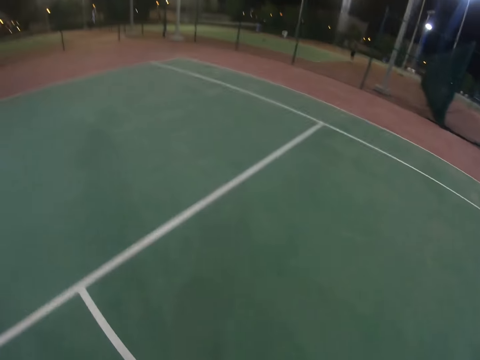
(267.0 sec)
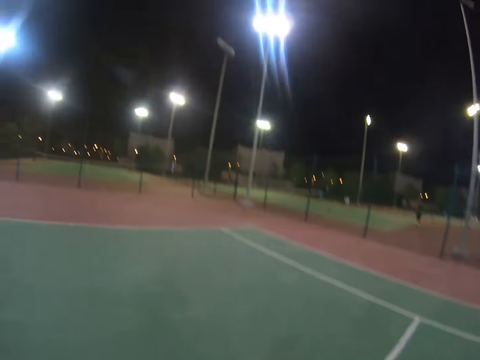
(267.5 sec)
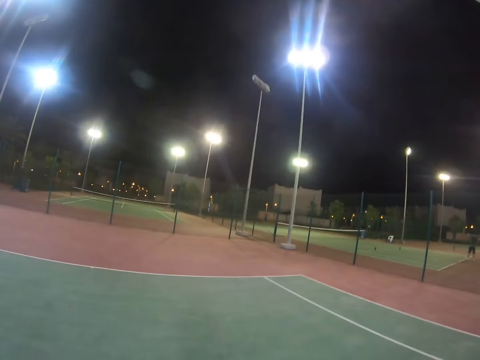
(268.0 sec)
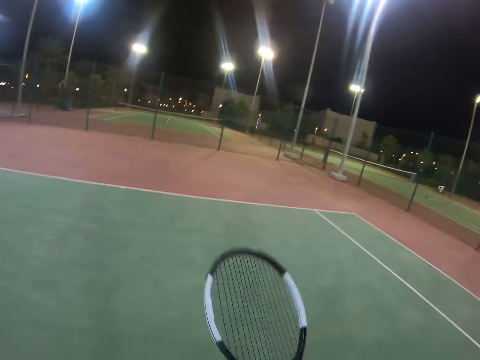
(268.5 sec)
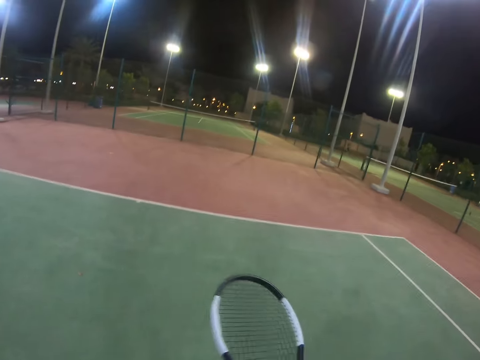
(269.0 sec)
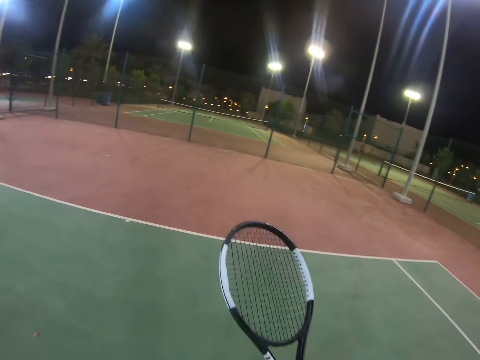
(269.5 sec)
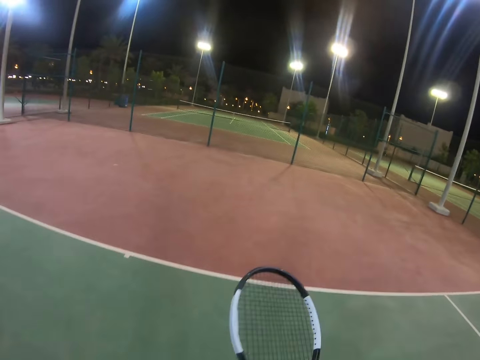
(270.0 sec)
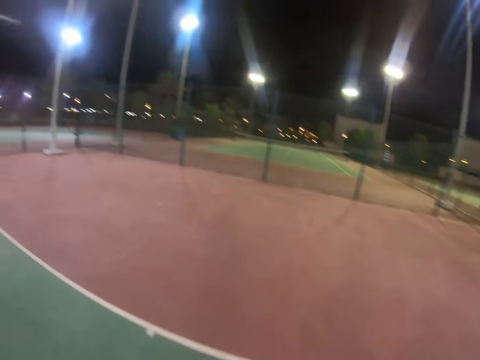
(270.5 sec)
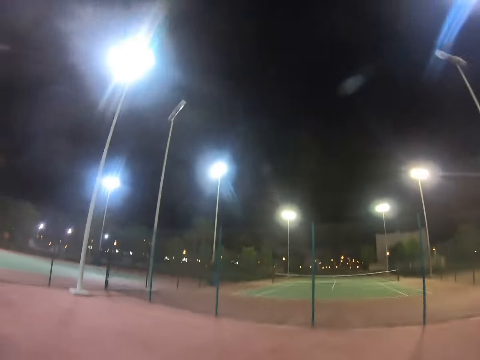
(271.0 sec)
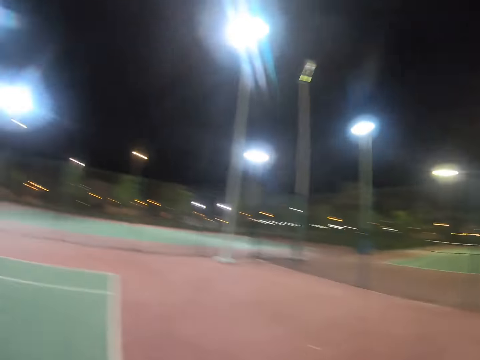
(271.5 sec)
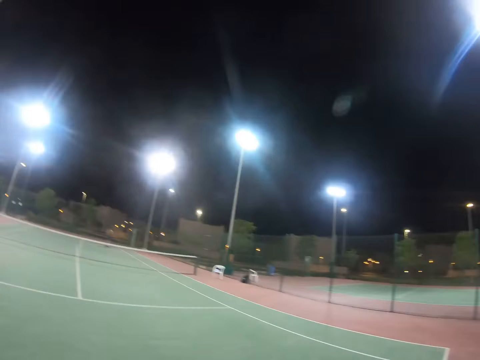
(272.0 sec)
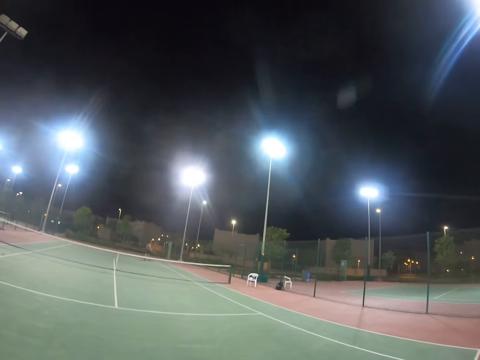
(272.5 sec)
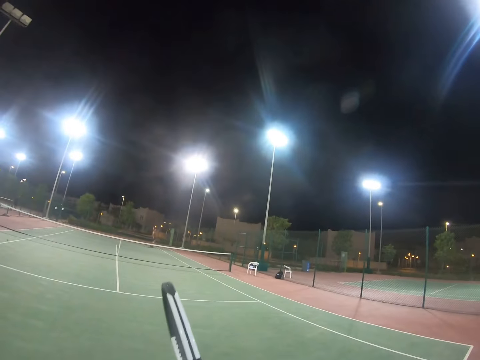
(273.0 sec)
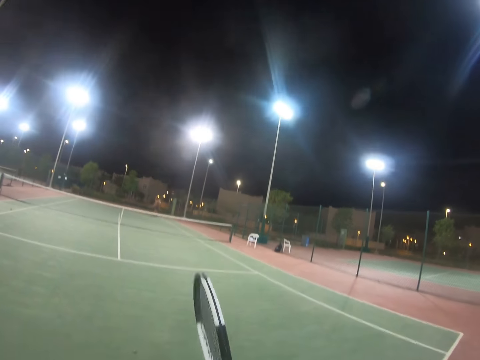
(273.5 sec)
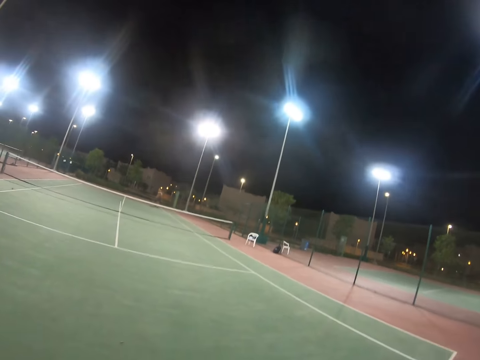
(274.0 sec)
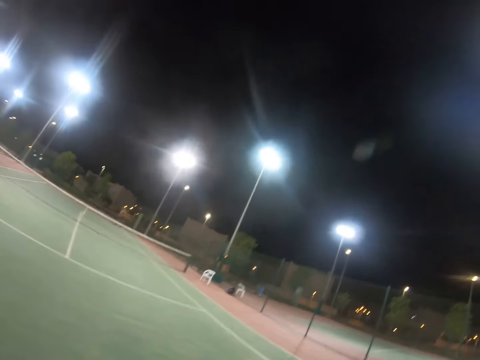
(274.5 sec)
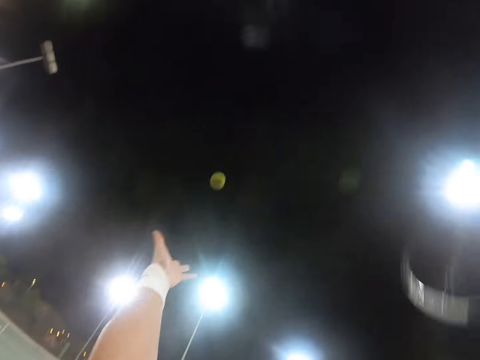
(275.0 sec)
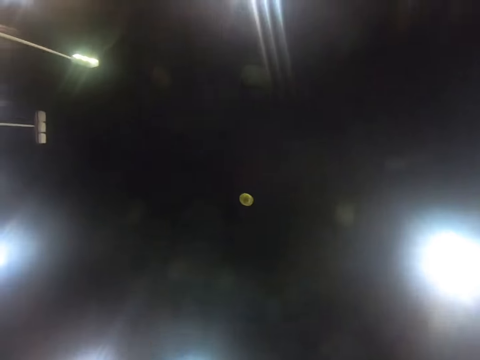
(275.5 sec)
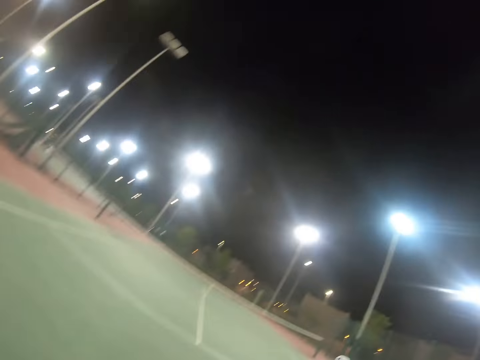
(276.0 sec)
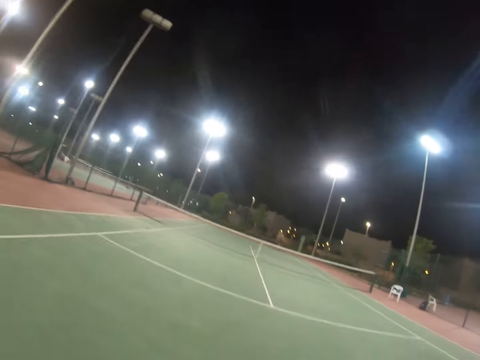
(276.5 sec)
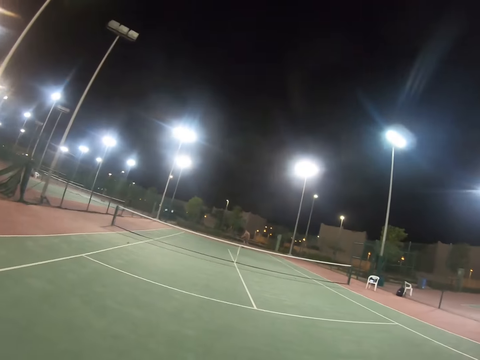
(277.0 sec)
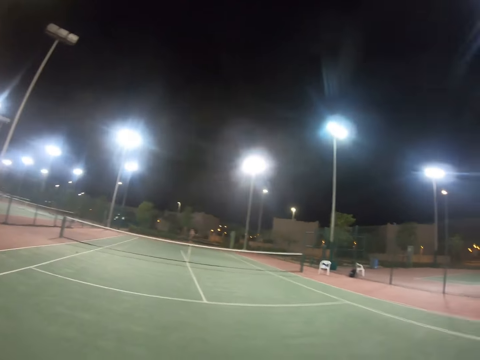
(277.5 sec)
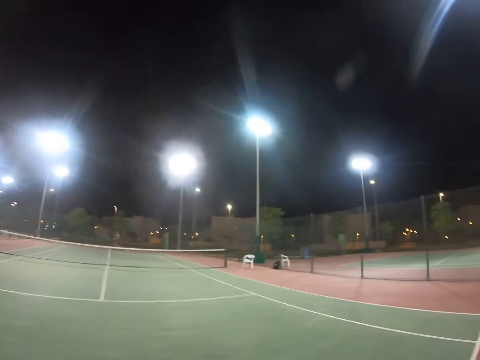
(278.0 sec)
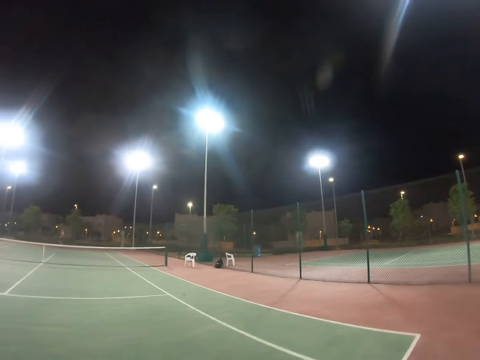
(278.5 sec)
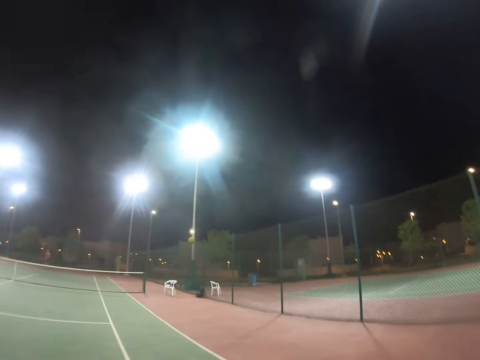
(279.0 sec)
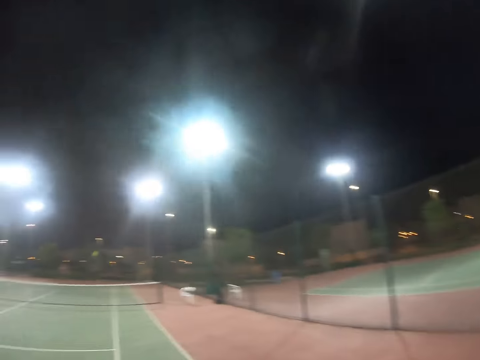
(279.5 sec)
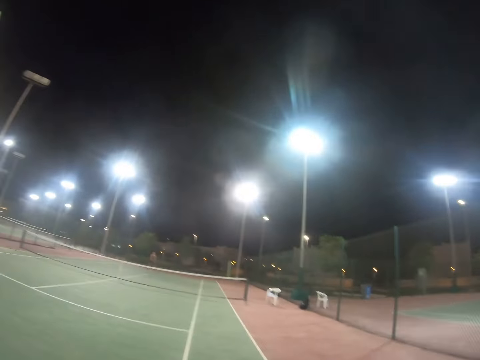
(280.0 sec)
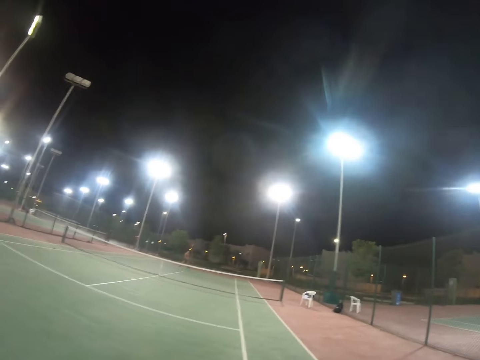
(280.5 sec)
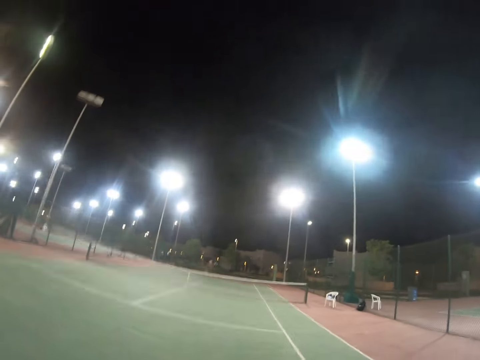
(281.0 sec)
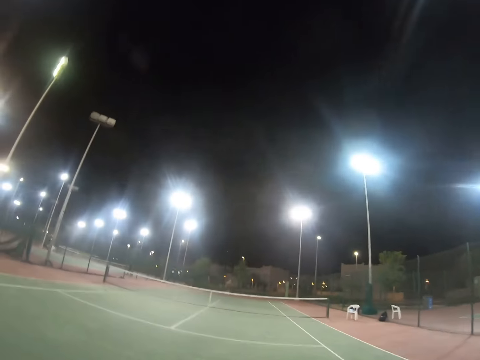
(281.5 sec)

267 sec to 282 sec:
The camera wearer hits the tennis ball.

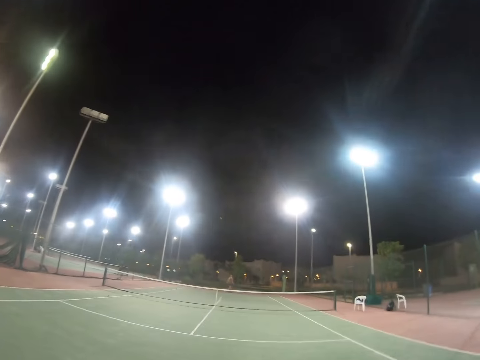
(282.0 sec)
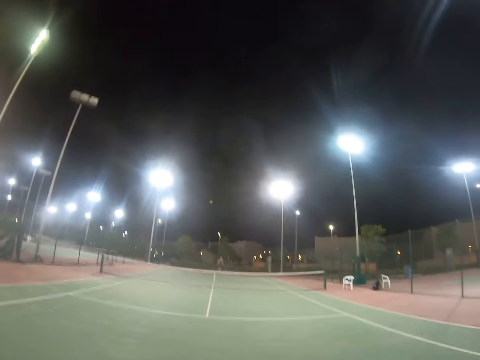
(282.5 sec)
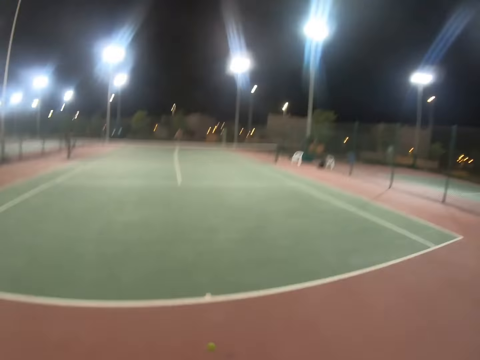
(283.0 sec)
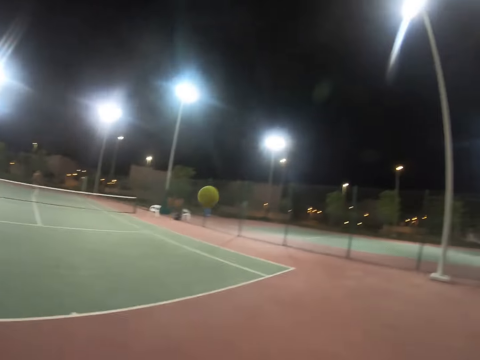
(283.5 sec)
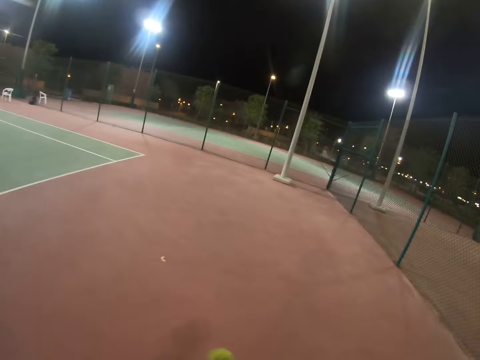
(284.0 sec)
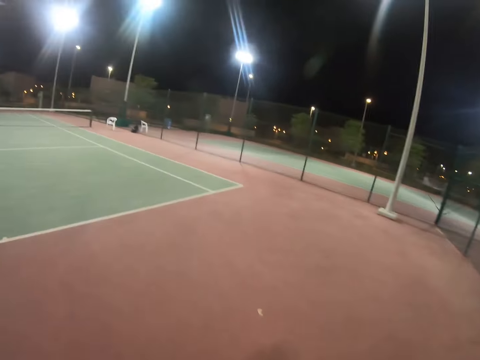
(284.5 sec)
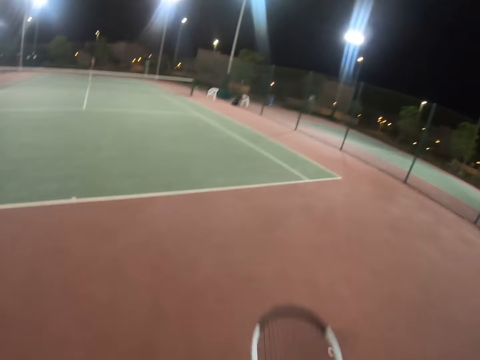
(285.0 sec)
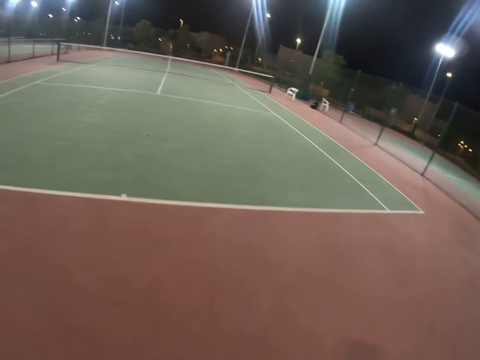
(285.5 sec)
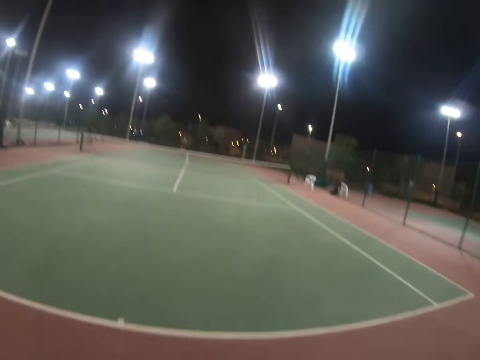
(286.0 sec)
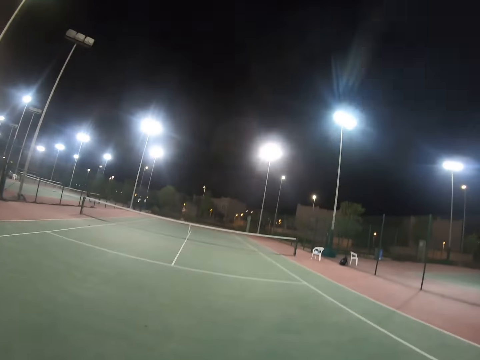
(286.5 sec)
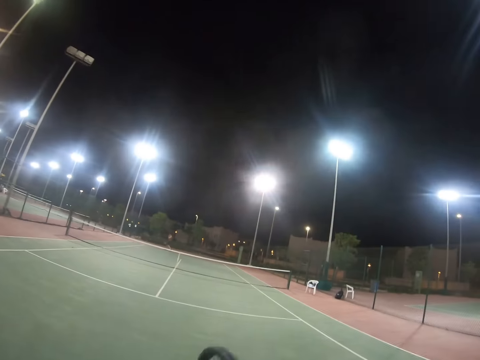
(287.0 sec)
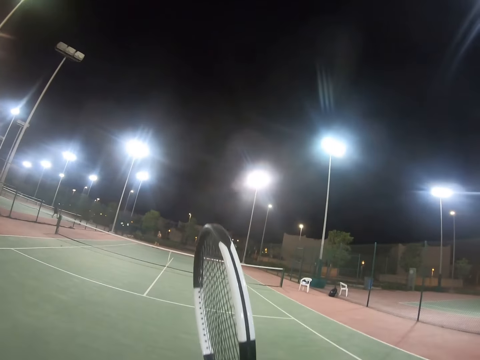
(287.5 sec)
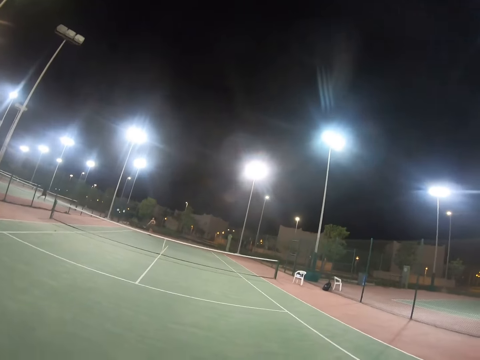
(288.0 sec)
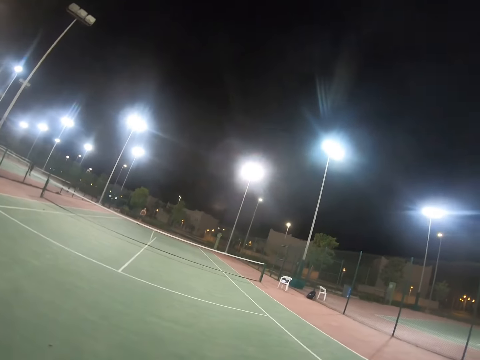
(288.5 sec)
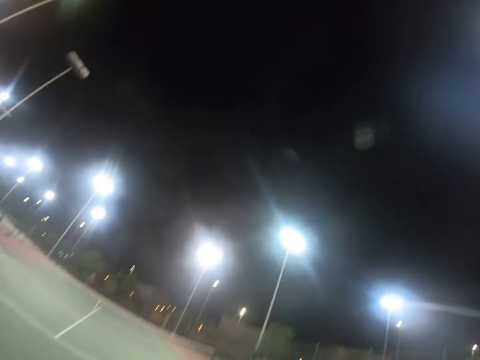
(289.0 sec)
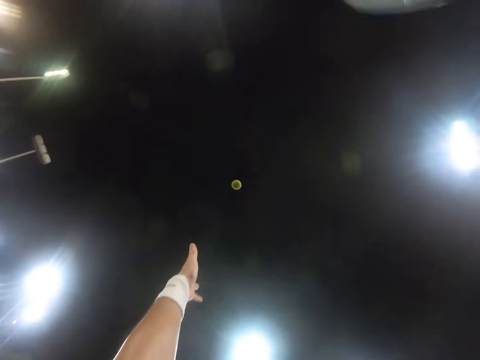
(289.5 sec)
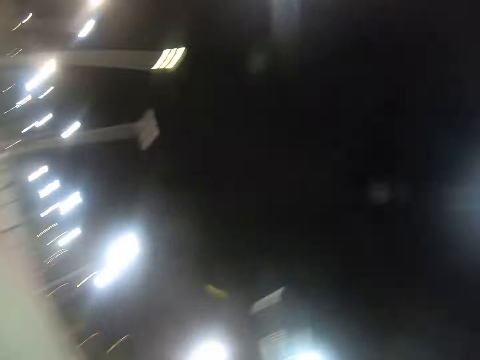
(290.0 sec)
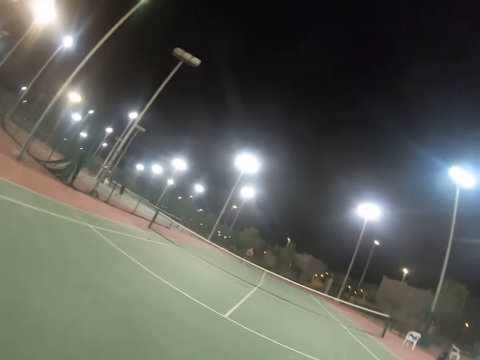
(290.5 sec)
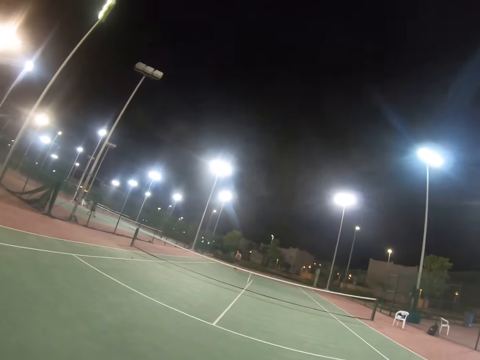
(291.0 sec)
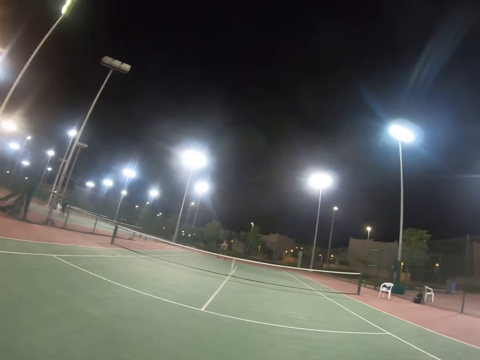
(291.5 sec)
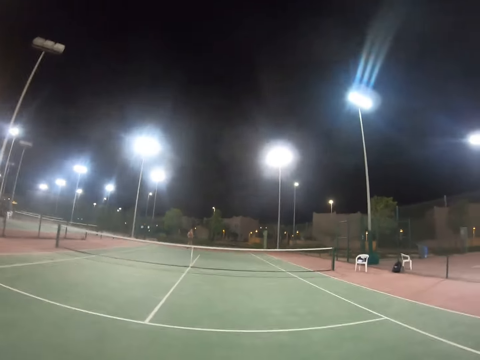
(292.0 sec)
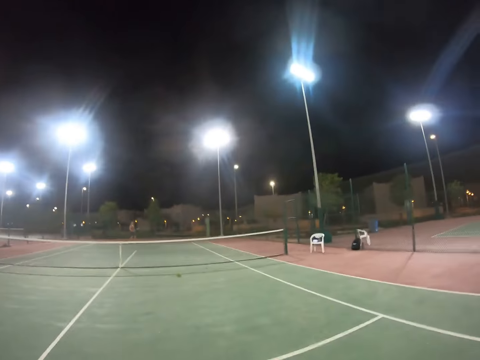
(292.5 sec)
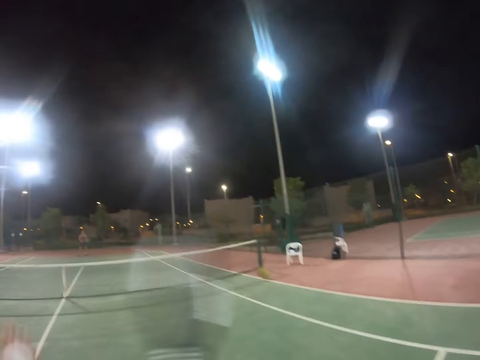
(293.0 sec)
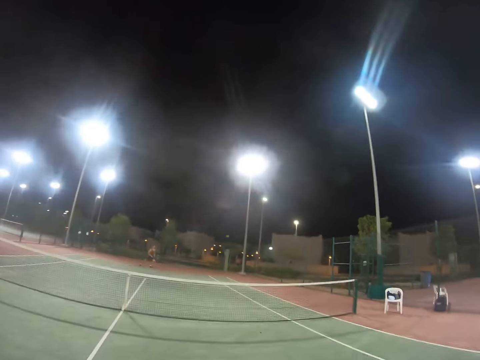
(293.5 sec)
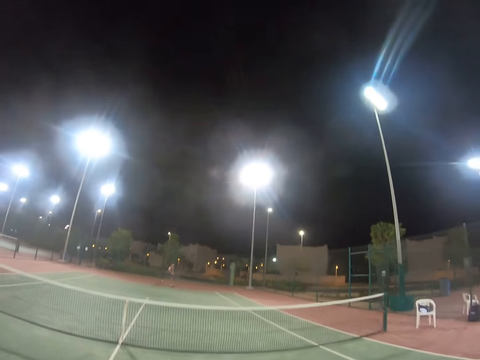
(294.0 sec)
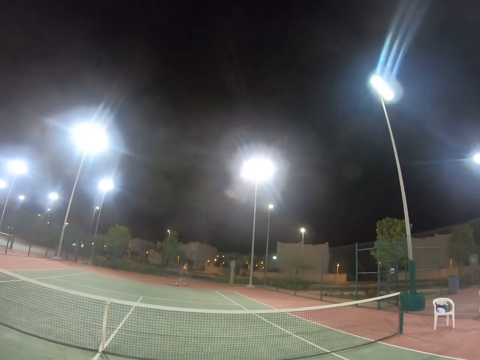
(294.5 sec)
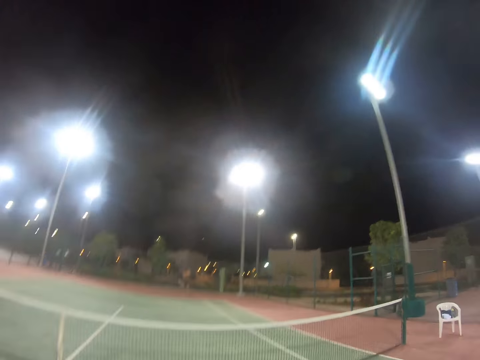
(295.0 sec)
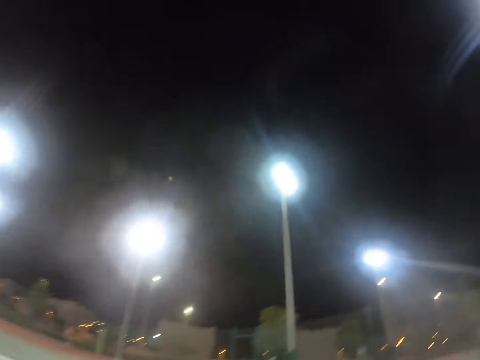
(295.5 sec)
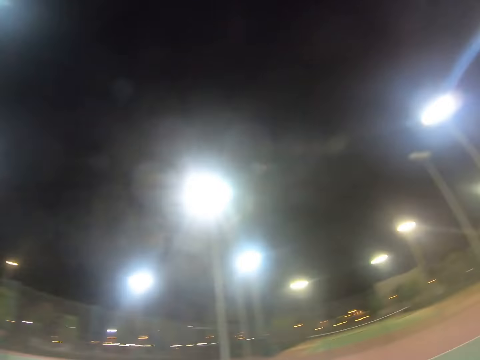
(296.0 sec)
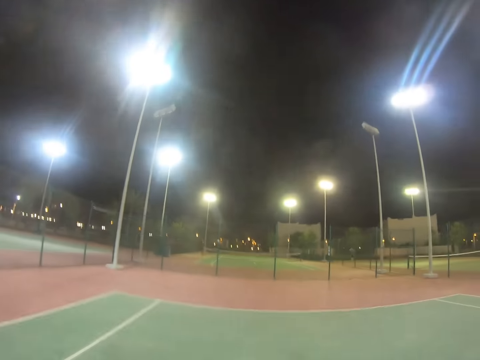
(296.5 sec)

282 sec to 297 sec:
The camera wearer holds a tennis racket. They throw the tennis ball up. They hit the tennis ball with the tennis racket. A person hits the tennis ball with the tennis racket. The camera wearer hits the tennis ball with the tennis racket. The person hits the tennis ball with the tennis racket.
